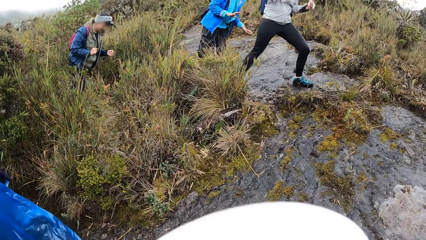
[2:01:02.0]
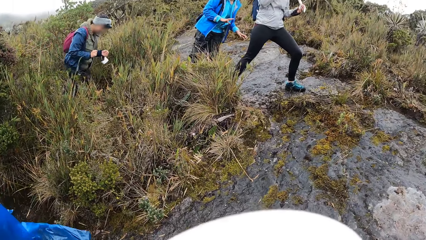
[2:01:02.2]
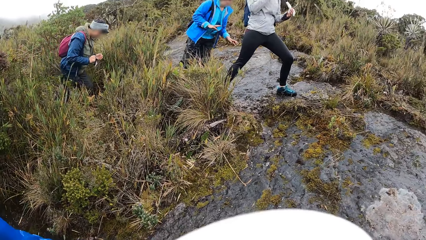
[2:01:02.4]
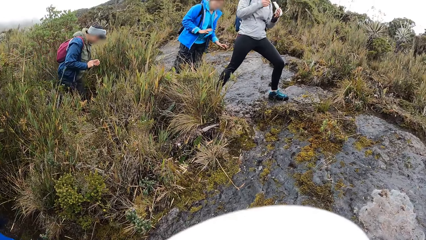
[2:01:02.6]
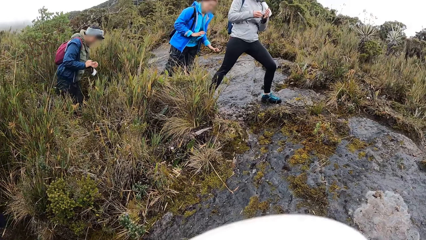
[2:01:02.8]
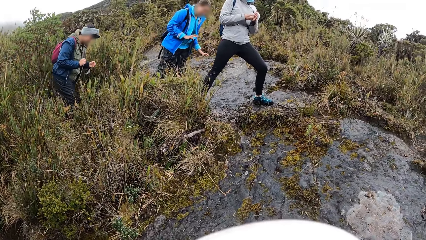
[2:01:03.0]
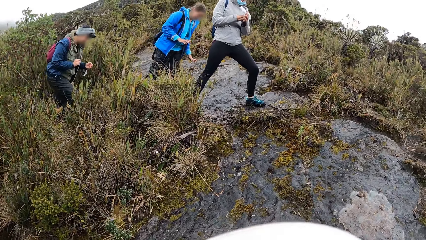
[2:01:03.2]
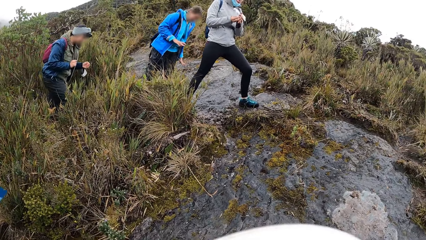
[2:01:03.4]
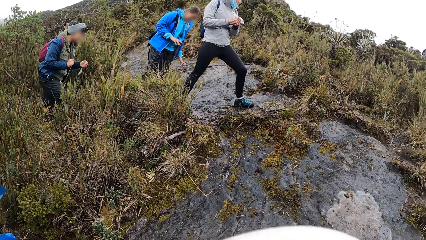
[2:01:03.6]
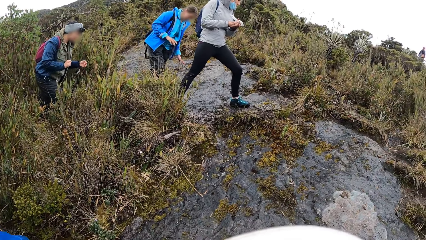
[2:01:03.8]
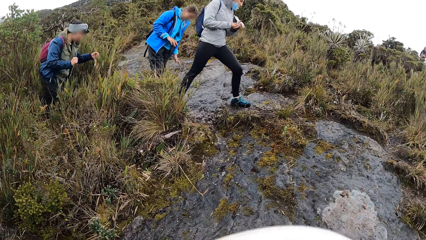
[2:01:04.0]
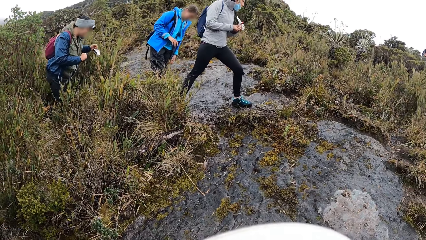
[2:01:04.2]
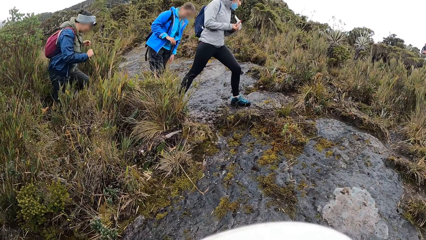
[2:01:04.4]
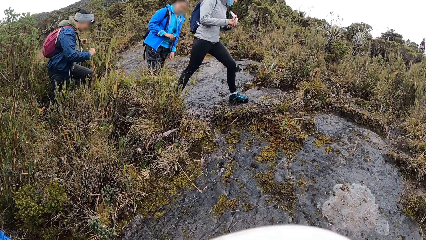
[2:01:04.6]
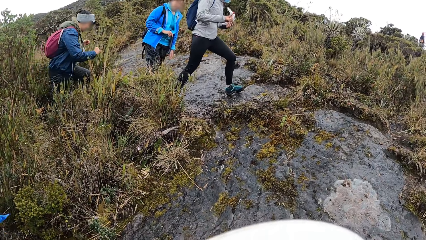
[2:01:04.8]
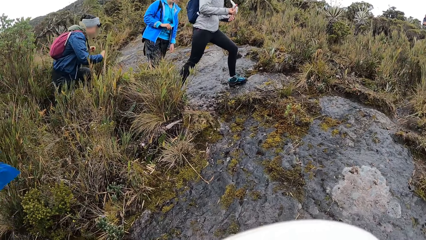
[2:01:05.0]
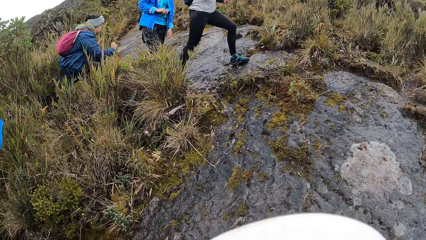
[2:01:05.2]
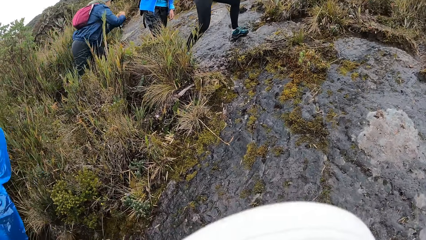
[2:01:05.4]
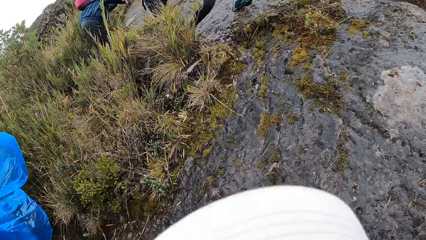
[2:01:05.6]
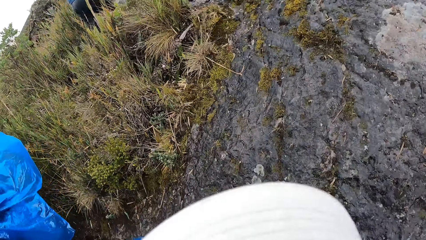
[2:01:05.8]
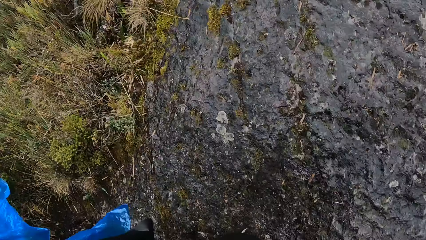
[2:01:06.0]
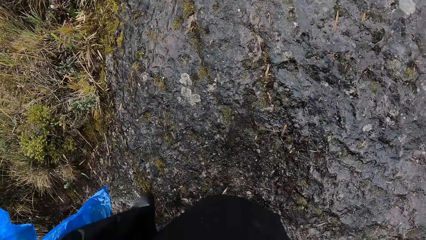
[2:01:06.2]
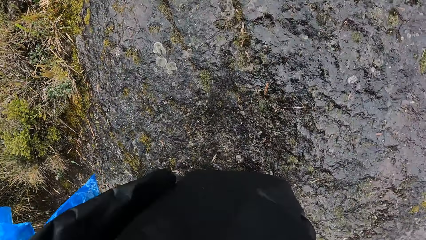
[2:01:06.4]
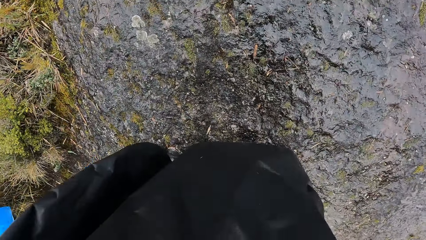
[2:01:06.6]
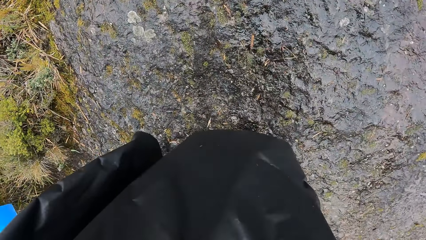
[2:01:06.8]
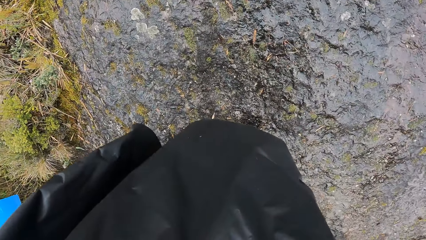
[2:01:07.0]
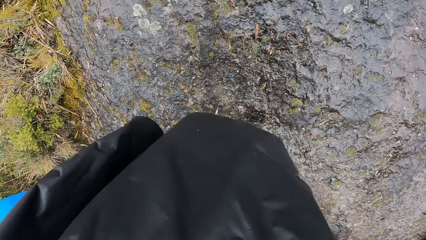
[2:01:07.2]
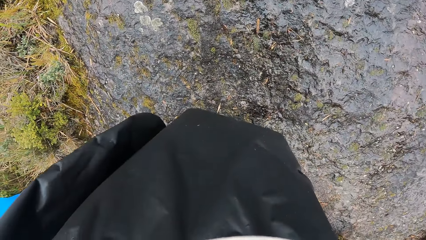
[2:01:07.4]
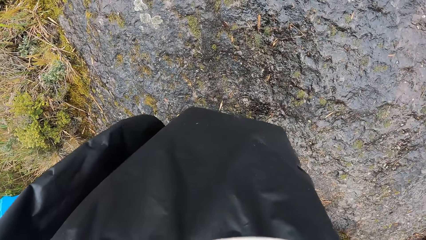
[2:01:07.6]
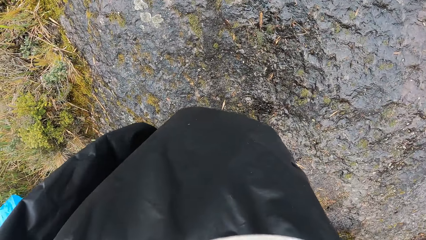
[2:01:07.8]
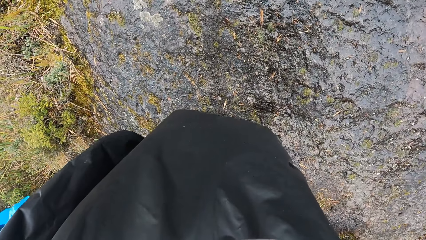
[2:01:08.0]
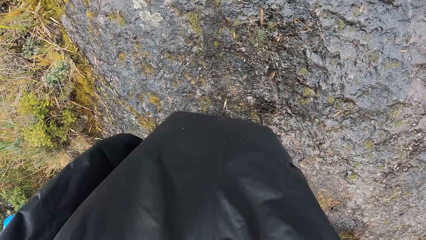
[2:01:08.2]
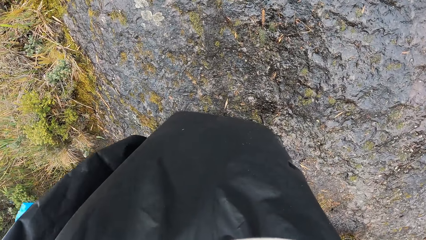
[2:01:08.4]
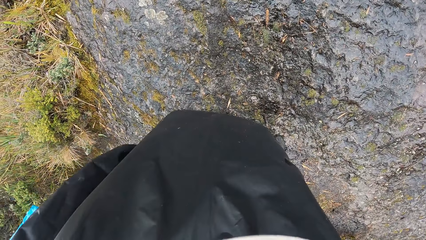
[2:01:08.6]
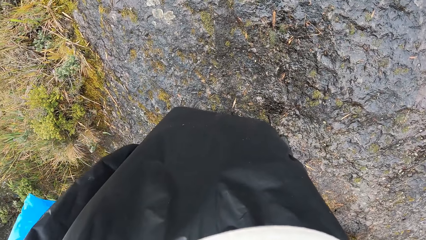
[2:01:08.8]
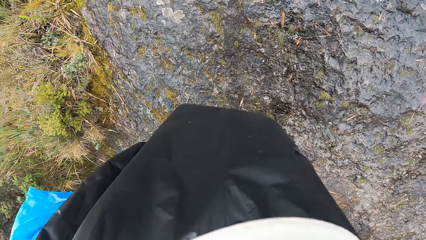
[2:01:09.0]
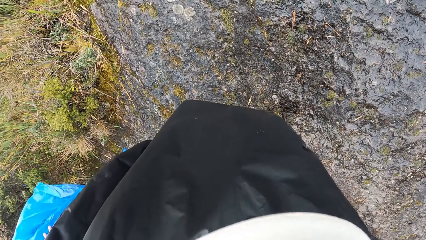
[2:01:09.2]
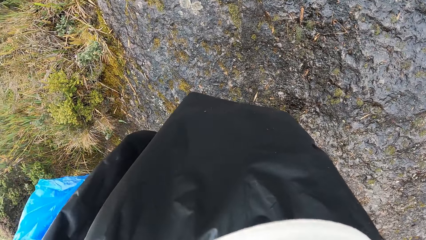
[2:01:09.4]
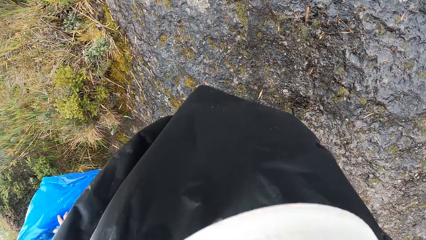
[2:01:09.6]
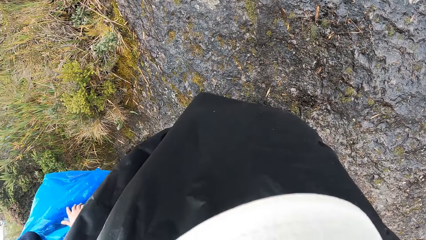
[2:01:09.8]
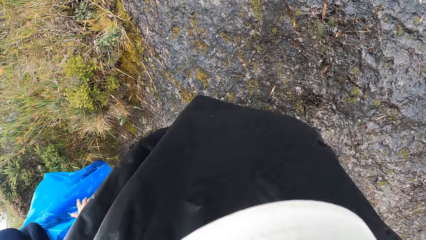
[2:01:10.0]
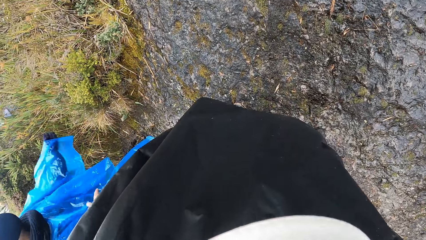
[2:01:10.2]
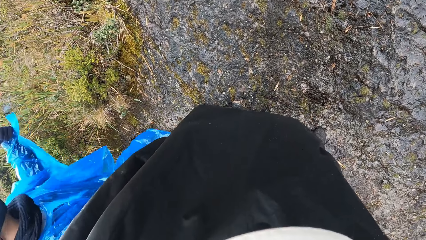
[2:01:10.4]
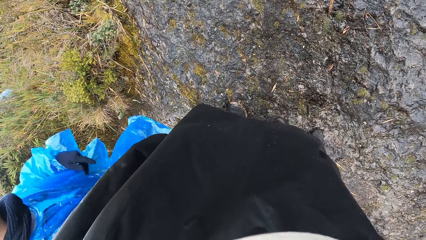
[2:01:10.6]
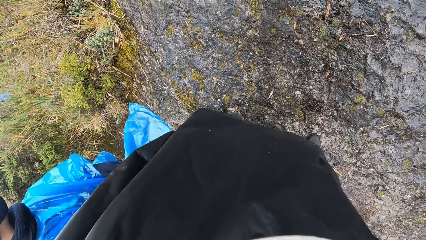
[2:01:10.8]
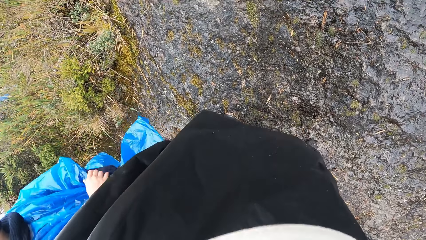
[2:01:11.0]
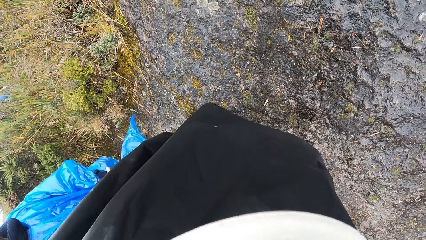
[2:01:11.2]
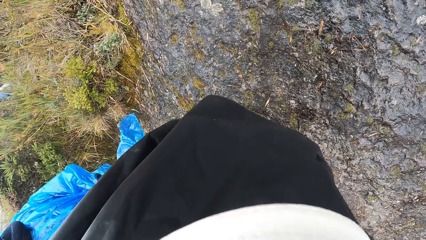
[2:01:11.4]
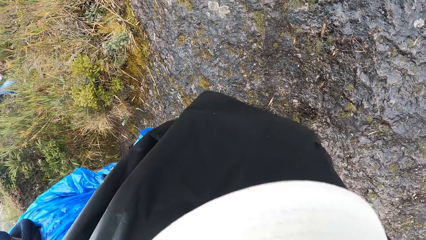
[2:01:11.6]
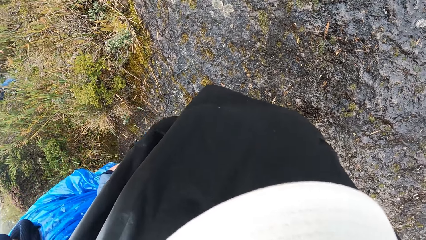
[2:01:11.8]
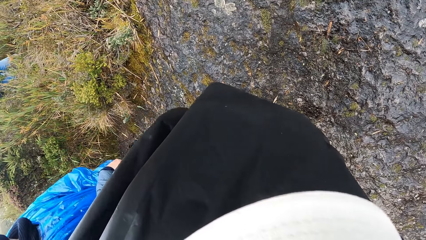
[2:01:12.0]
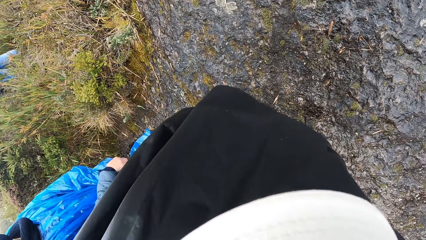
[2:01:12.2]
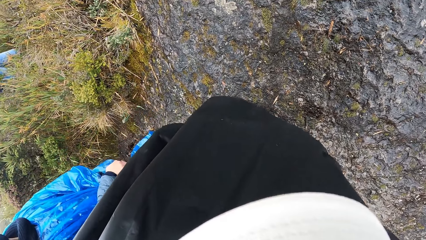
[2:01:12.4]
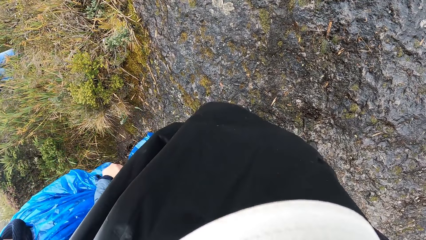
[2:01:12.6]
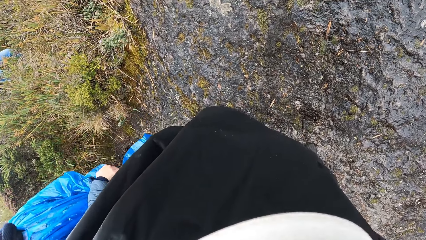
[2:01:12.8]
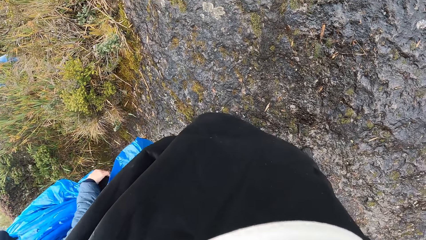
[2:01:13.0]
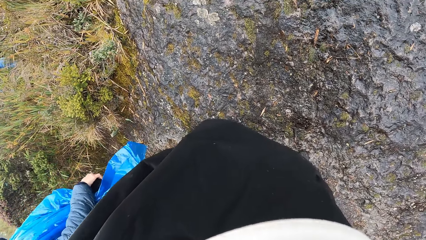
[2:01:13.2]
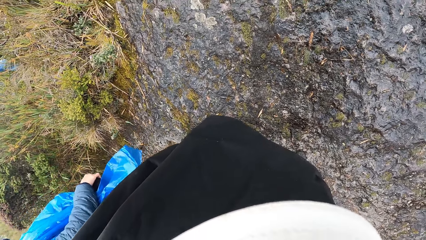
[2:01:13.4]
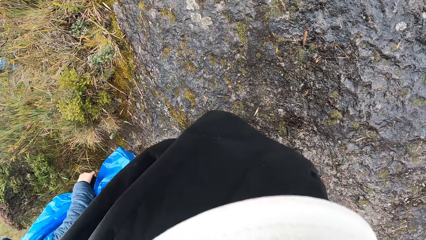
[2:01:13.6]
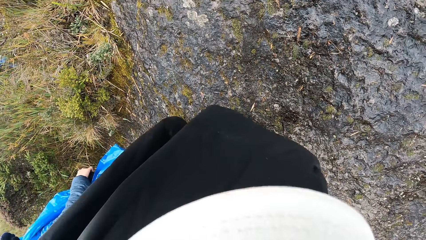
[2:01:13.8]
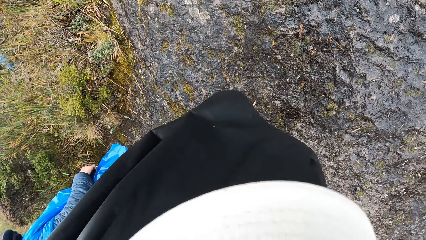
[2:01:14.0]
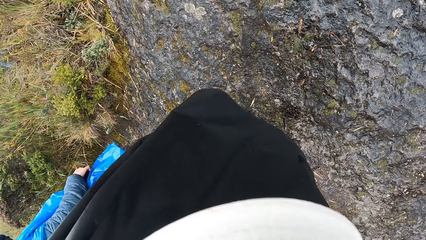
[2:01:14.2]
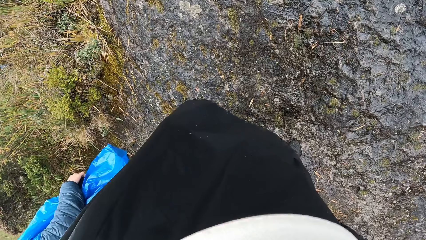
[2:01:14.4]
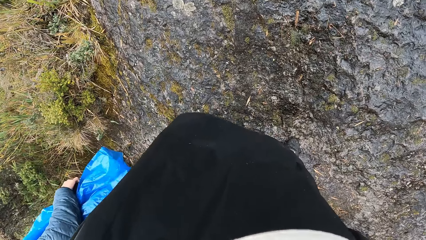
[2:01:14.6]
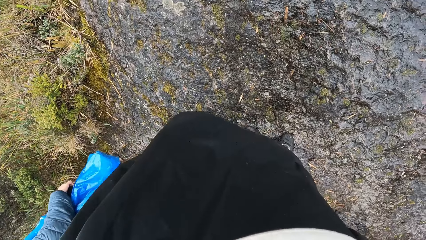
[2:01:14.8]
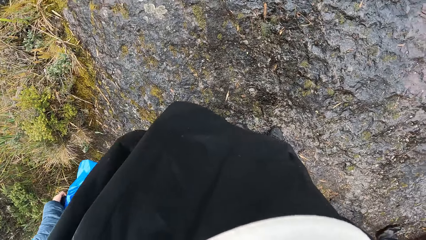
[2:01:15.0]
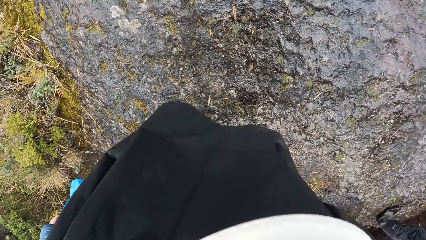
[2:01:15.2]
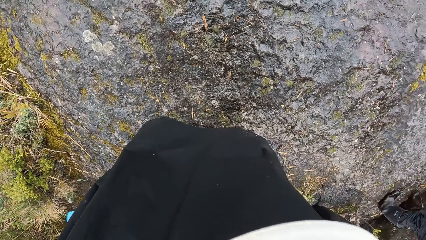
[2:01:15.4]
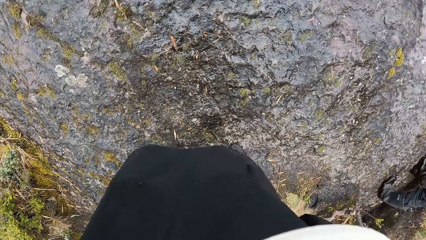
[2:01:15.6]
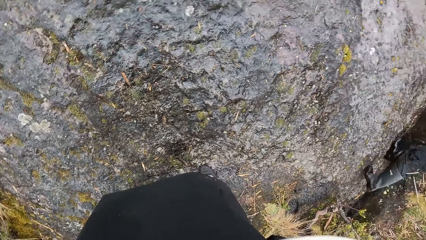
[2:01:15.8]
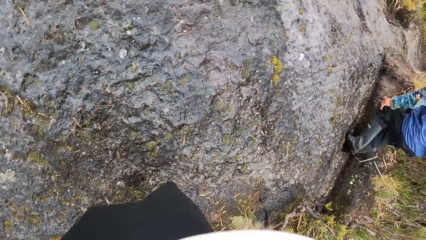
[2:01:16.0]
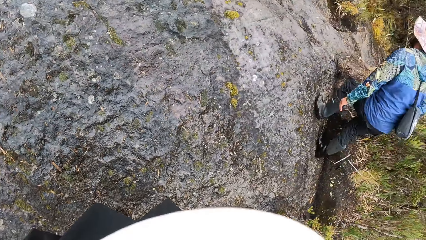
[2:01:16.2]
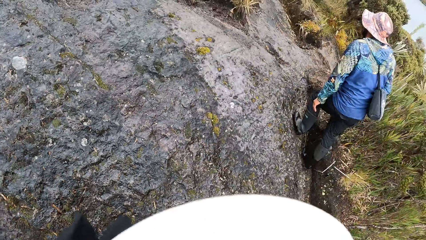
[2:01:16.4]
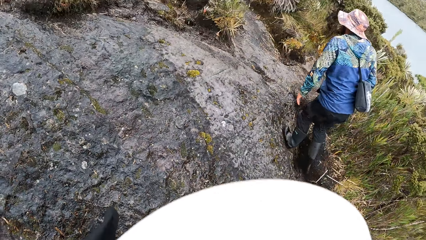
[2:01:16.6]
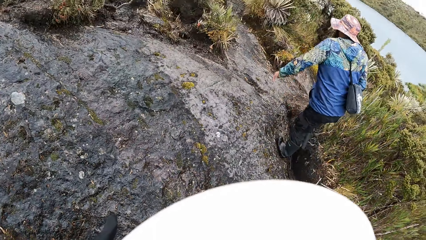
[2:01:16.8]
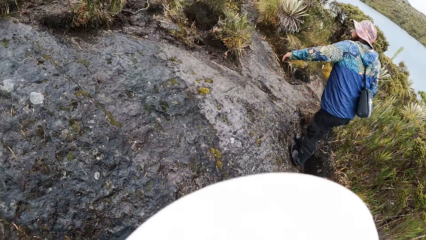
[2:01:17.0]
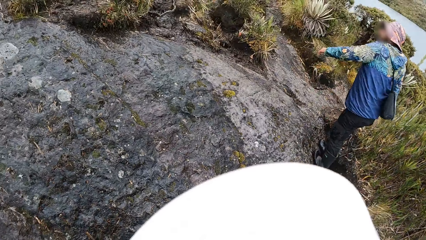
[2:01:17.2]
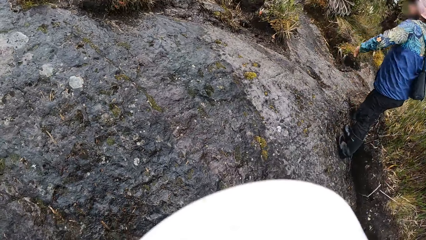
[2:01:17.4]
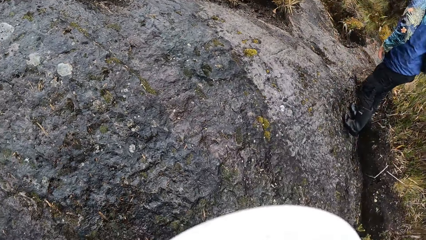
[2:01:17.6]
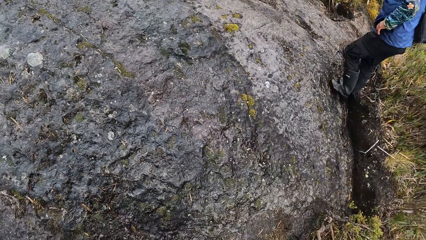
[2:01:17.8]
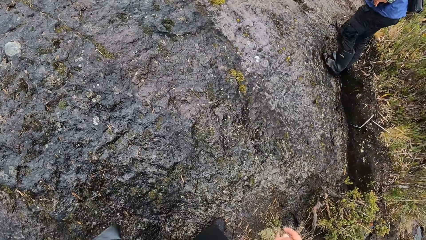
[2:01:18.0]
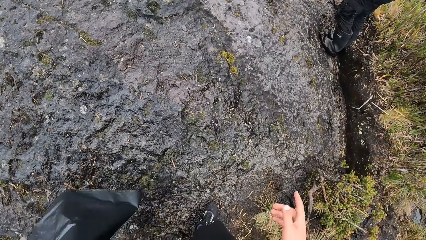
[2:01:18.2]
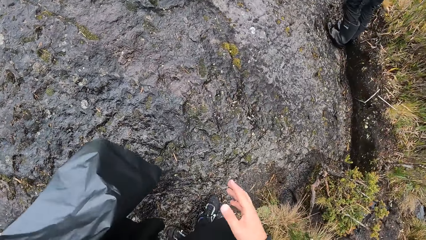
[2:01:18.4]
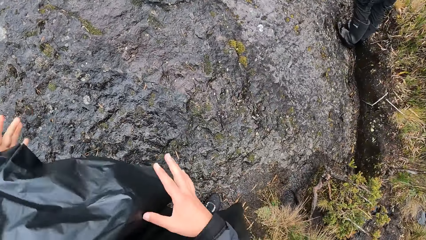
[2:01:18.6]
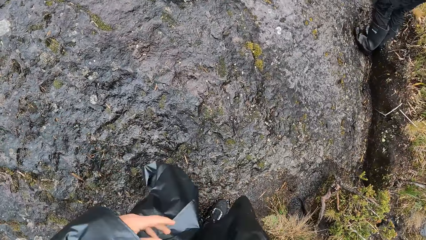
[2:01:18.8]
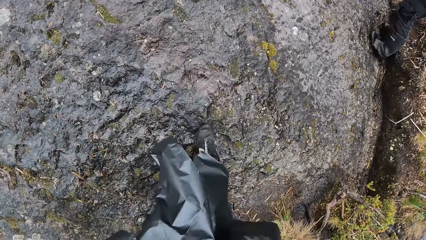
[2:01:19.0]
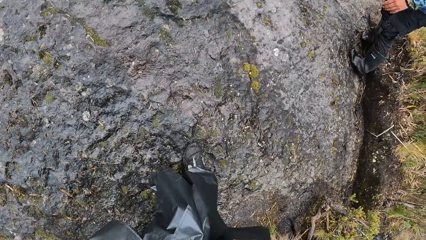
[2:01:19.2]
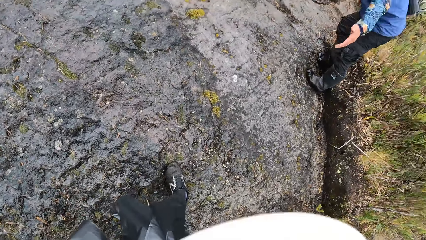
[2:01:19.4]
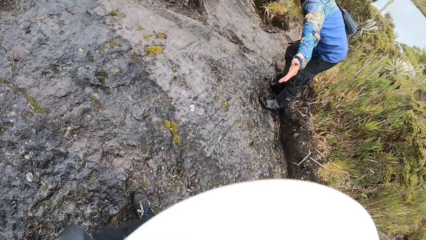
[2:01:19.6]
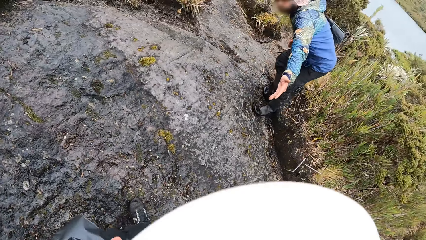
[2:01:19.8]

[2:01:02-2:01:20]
A person eats a banana. Another person climbs the rock. The camera wearer interacts with the woman. A man walks past through the muddy path in the forest. A third person climbs the rock.
